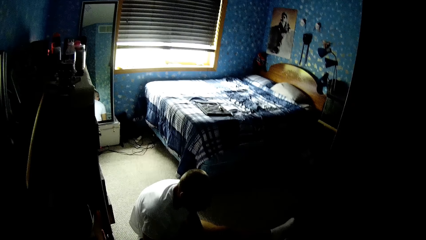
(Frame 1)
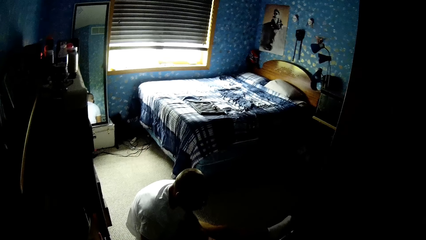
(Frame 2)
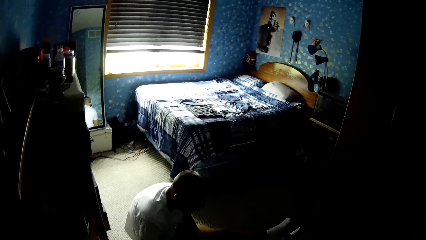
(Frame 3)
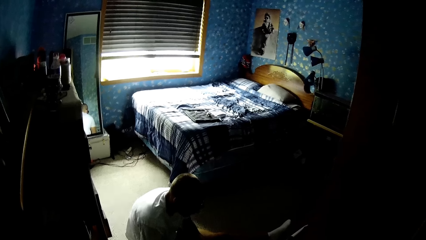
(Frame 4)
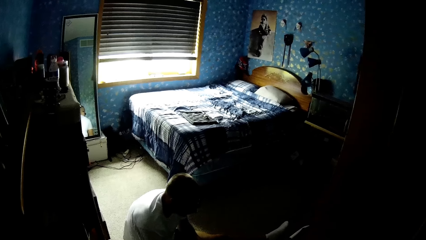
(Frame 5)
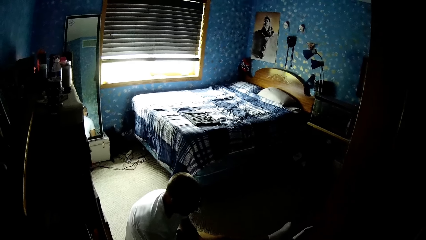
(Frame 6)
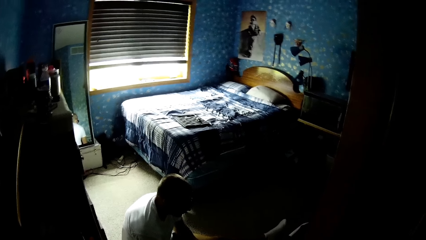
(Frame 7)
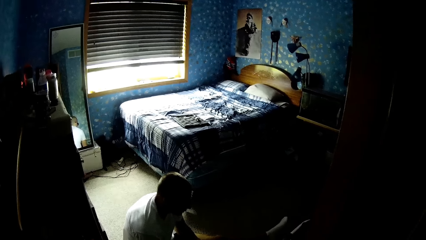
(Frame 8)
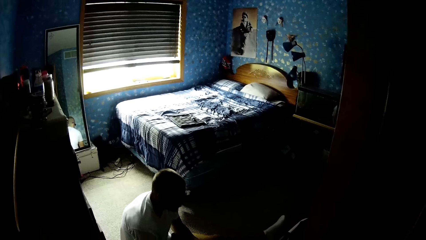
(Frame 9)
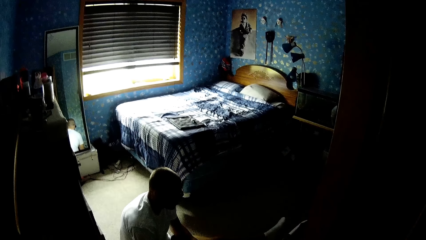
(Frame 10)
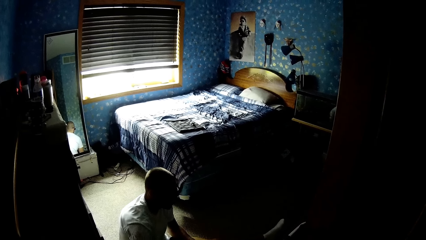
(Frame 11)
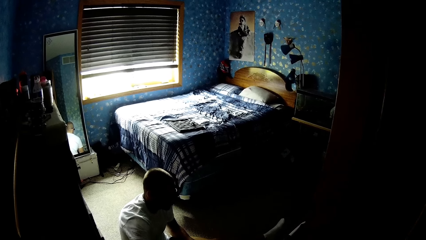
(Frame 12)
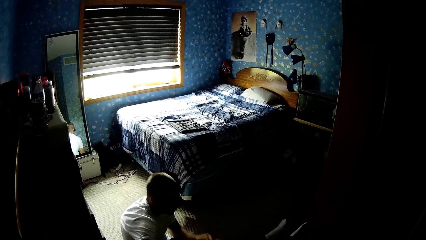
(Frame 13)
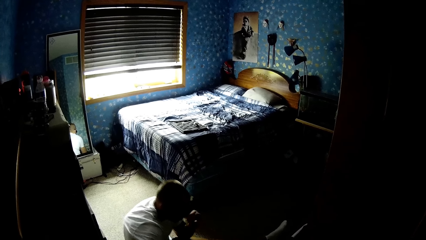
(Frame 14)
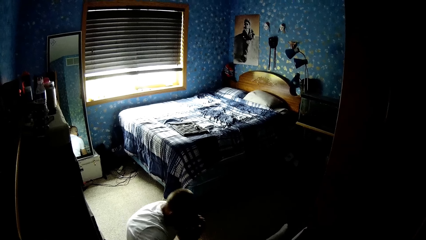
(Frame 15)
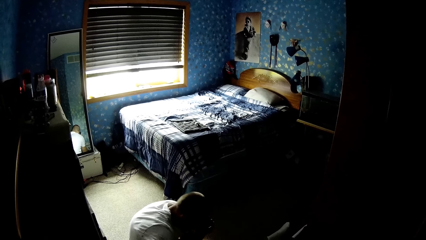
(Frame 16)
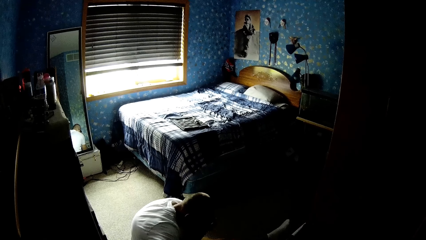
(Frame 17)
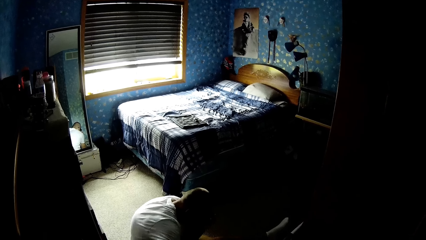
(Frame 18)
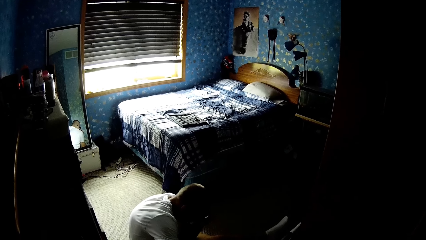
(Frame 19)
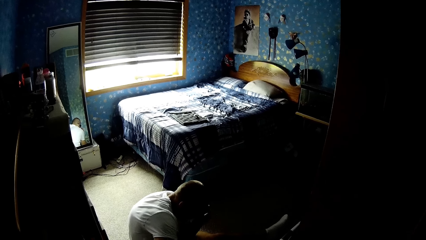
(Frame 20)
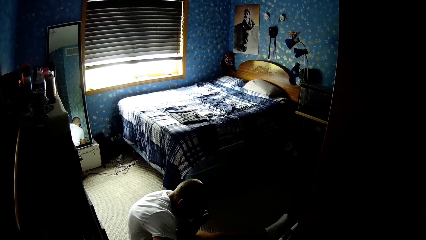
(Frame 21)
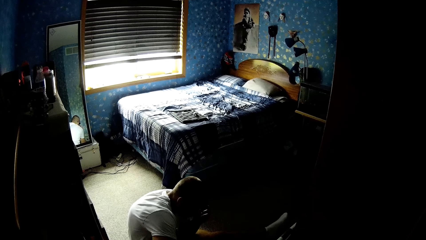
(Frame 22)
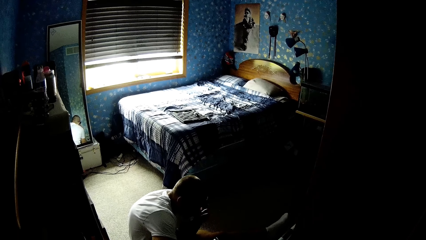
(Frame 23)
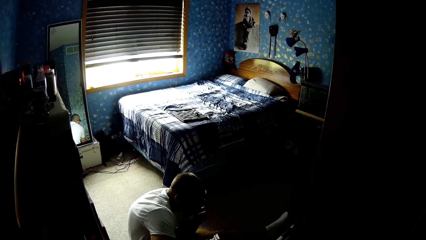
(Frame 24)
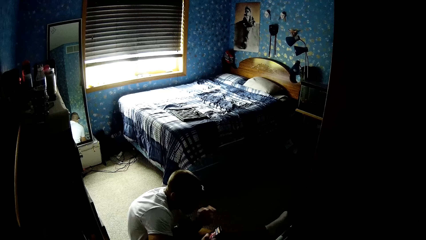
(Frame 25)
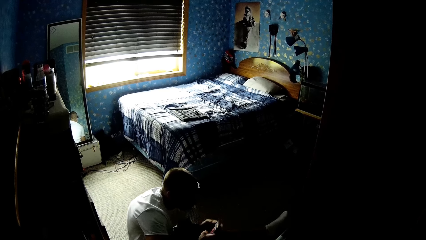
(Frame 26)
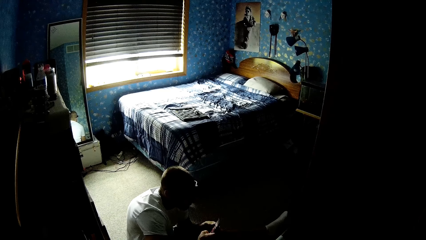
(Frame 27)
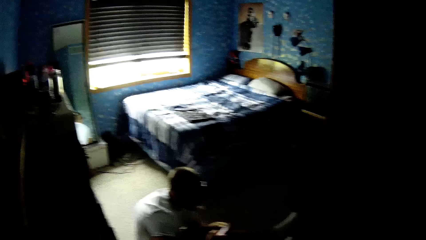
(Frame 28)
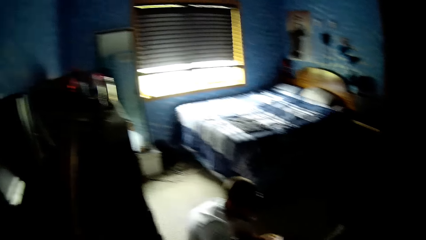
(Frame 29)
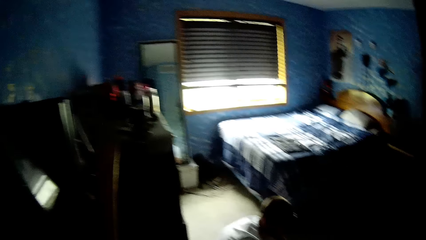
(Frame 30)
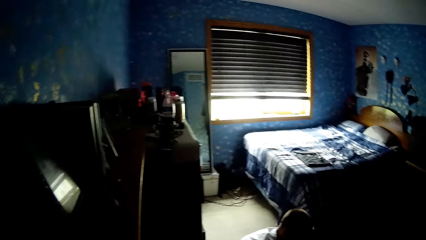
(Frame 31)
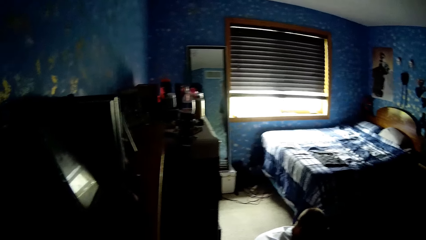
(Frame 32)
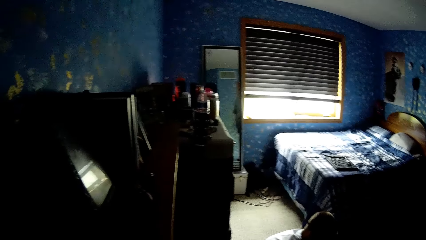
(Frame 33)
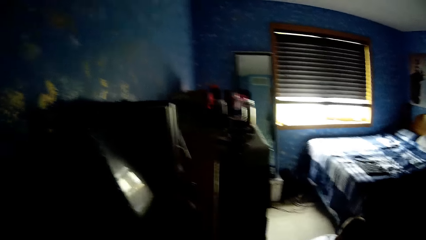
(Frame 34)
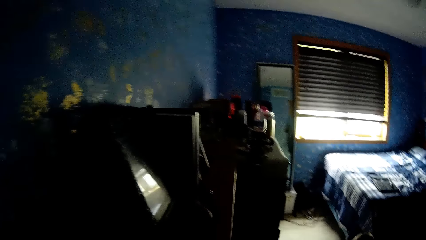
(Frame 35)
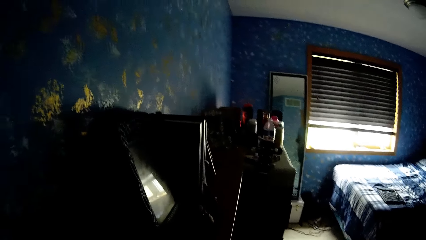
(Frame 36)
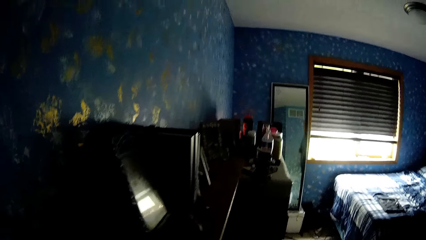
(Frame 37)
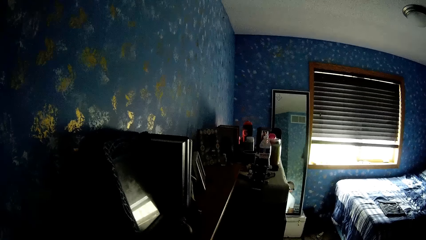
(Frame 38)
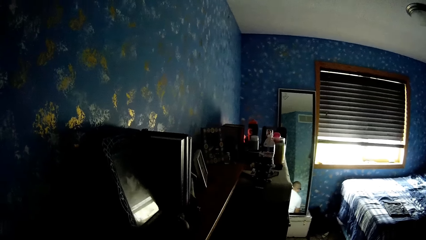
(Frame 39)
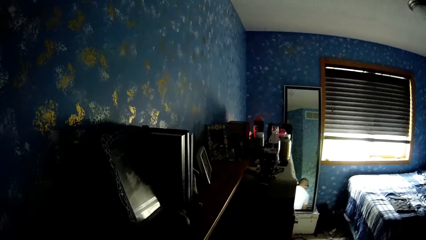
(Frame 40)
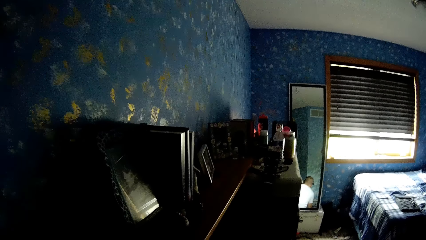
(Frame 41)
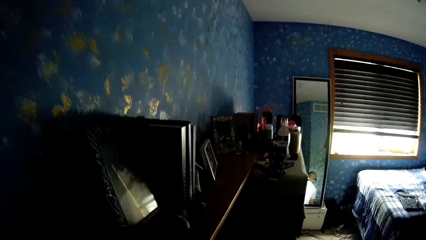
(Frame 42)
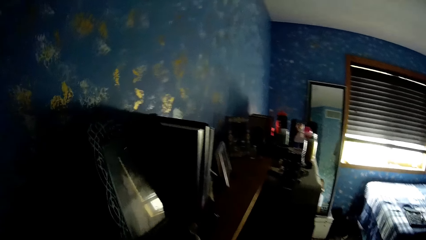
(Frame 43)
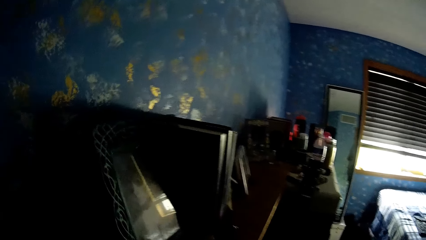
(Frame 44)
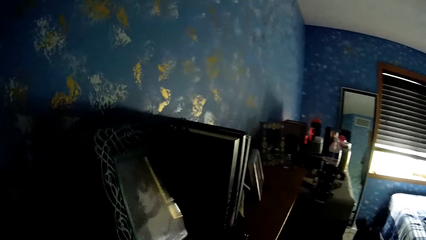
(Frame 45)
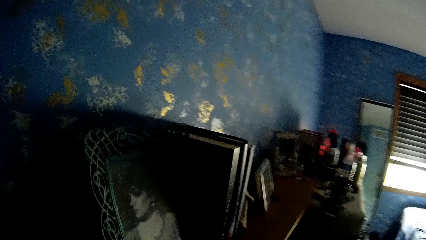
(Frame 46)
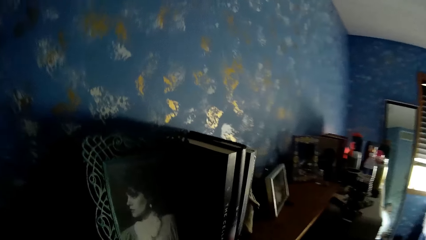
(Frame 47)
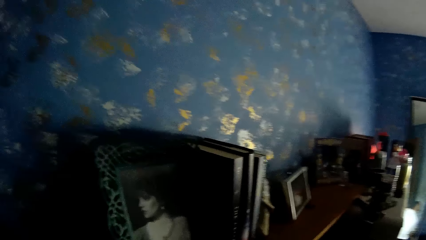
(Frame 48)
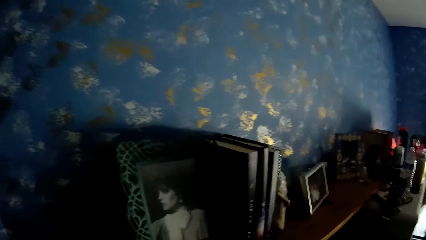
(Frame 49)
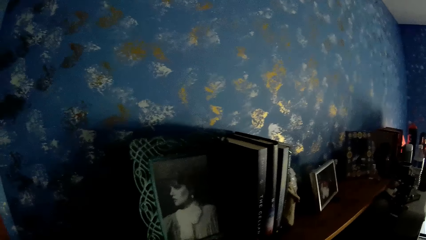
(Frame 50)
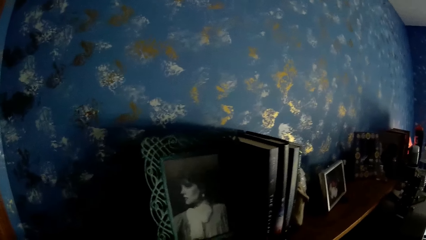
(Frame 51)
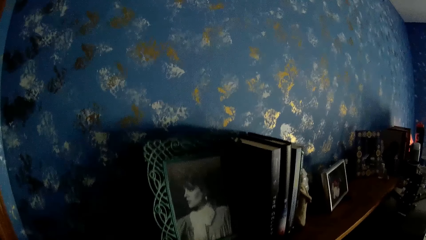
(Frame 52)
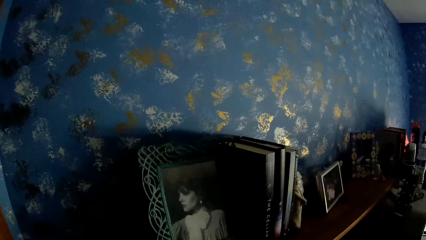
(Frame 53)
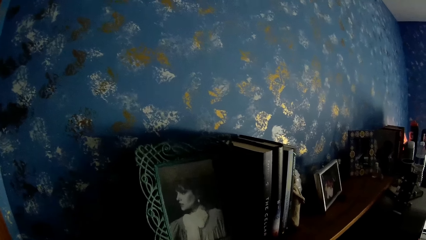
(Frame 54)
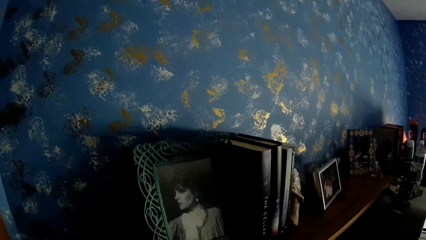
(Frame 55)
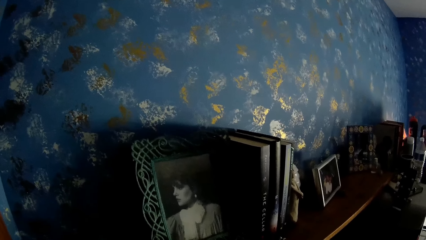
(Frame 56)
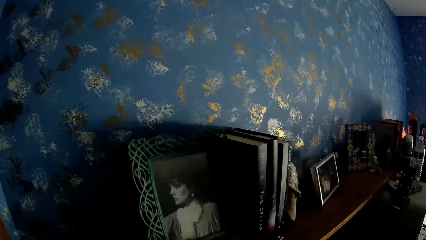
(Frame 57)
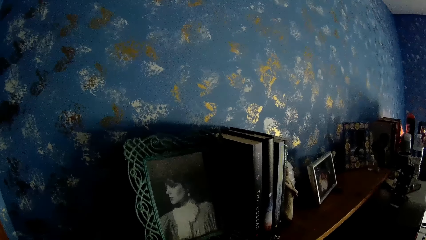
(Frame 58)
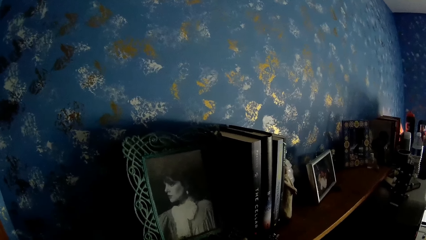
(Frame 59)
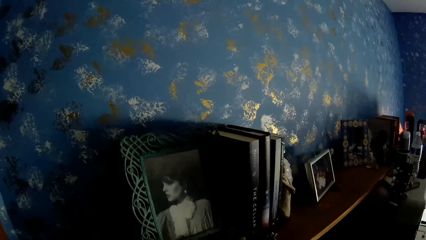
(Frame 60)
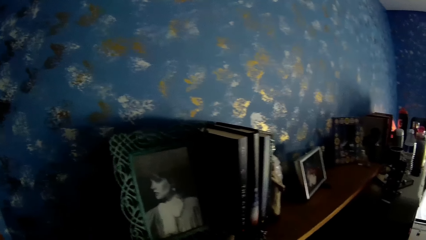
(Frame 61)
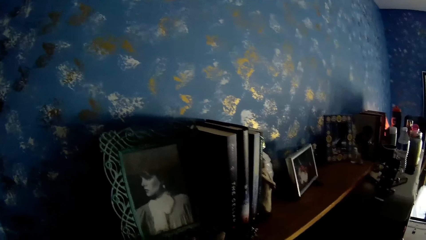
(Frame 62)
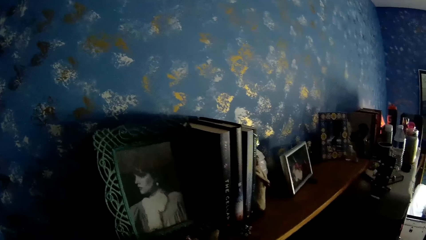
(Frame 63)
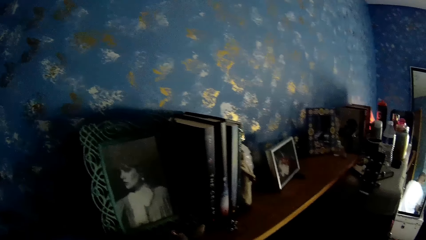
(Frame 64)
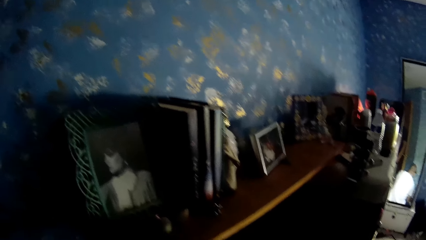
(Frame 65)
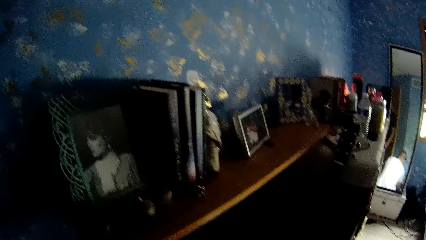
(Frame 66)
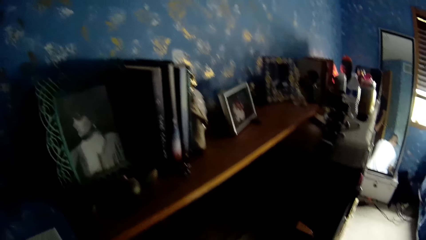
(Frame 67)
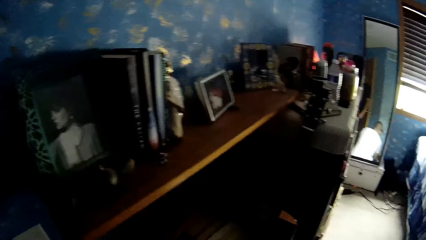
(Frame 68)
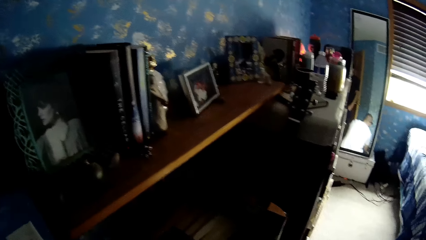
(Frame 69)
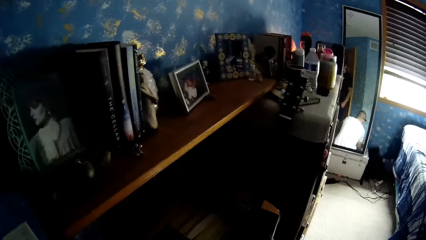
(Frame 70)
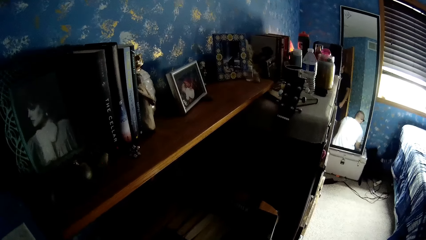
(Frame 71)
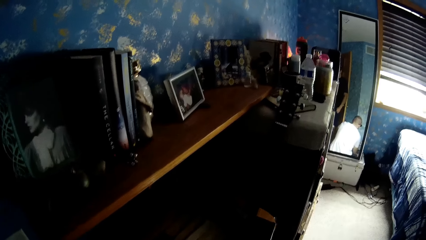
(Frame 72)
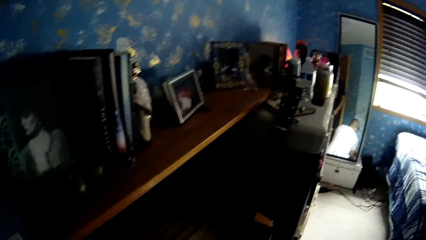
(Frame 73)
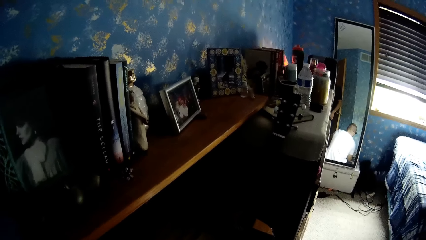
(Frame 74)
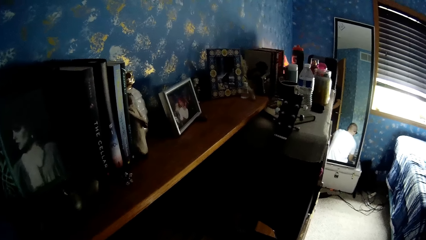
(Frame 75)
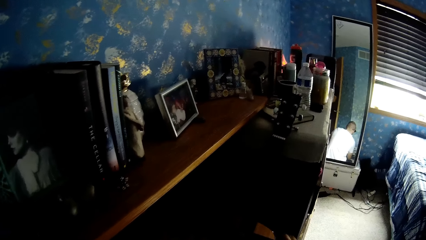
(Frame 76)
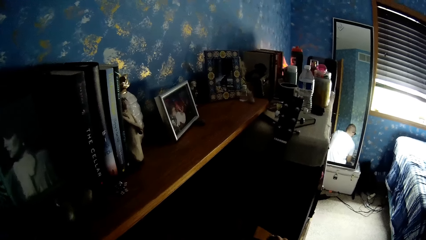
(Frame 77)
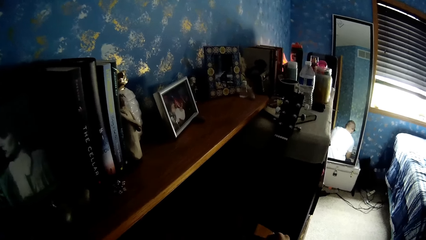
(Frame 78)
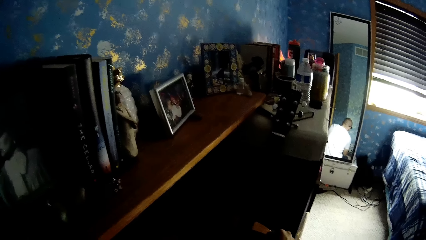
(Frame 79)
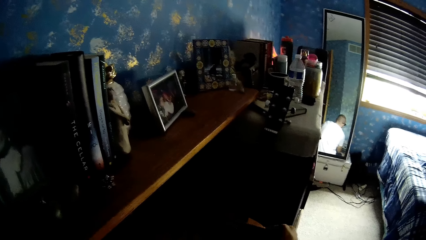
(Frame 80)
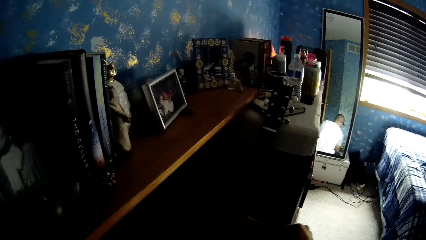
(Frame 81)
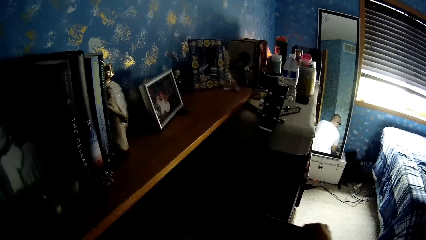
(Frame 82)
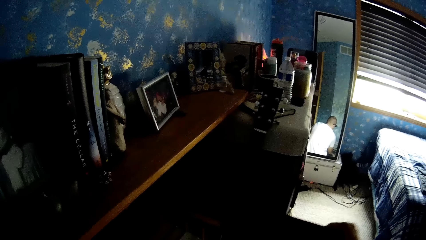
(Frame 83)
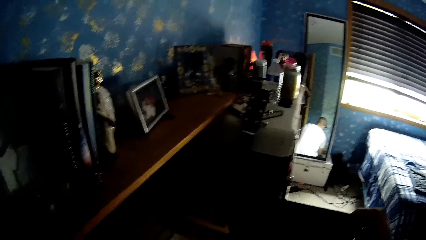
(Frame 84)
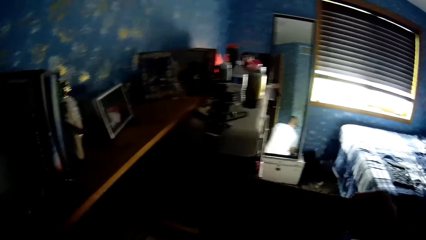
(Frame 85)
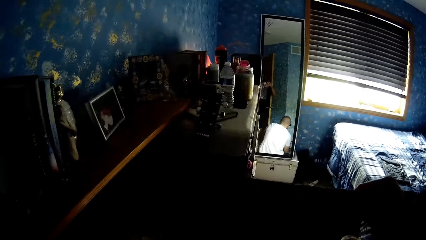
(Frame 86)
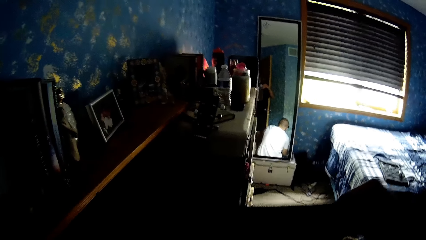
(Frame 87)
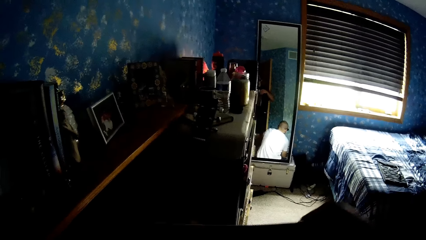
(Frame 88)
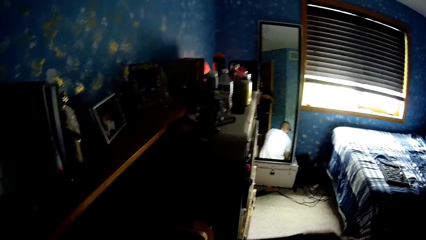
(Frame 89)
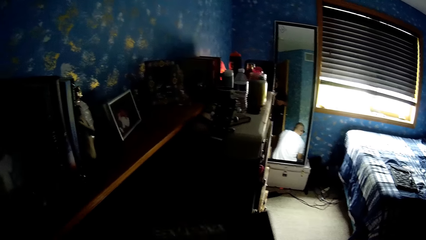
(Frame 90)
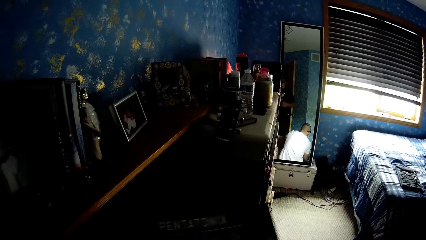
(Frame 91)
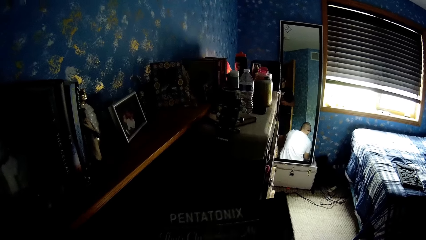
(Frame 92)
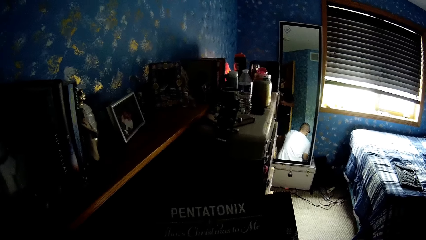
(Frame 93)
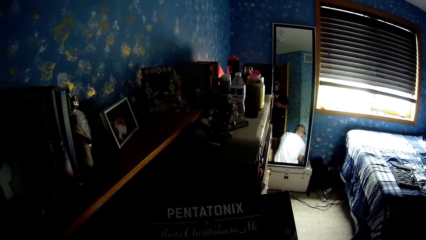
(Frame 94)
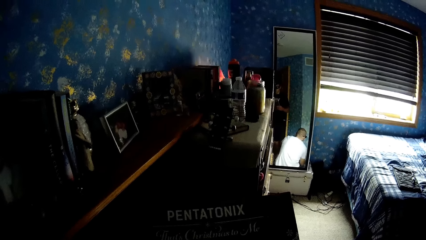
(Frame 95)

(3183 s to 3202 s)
The camera wearer talks with a person. A man does something. The camera wearer looks around the house. They look at the photo. They pick up a book.
